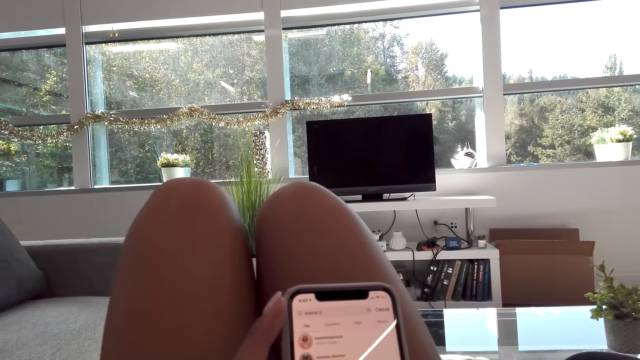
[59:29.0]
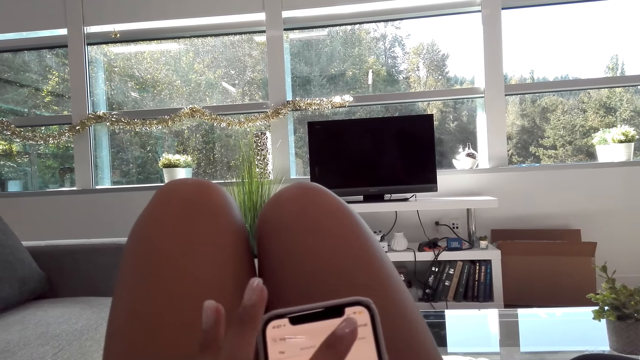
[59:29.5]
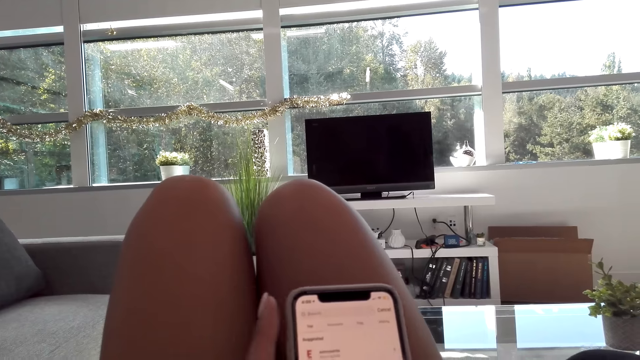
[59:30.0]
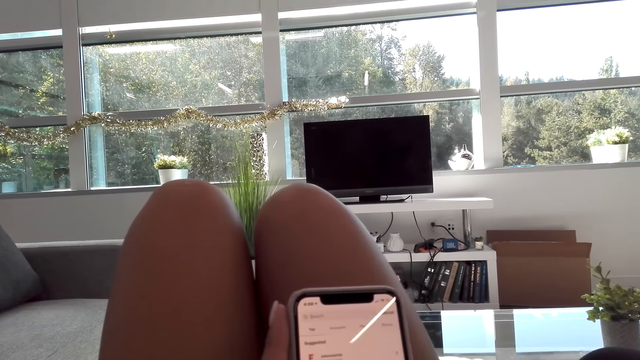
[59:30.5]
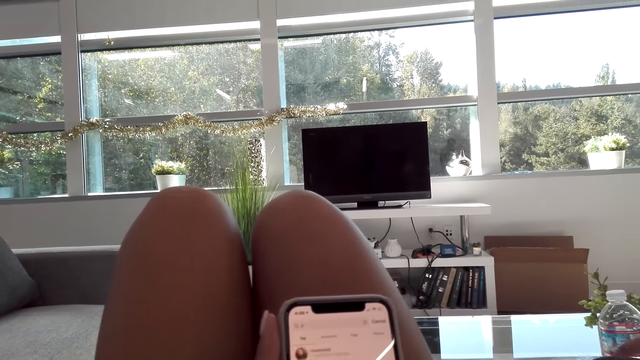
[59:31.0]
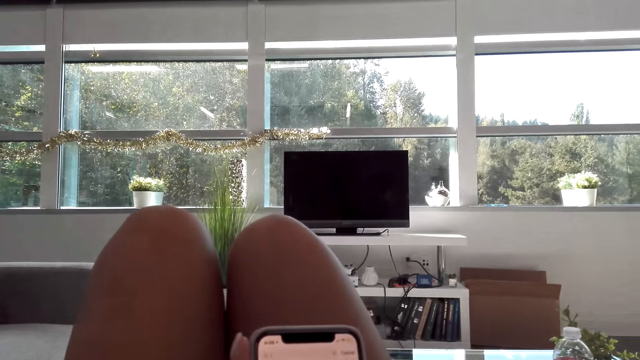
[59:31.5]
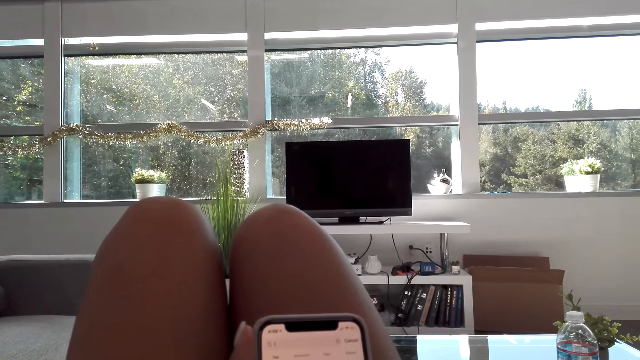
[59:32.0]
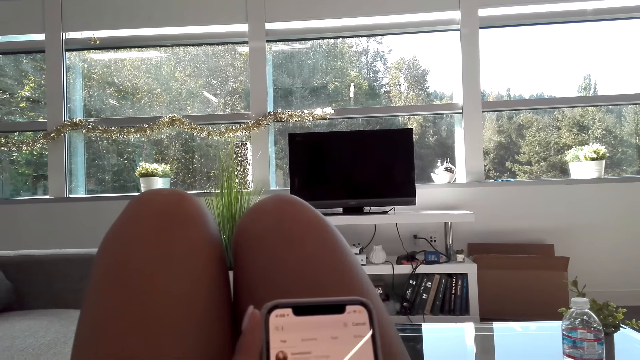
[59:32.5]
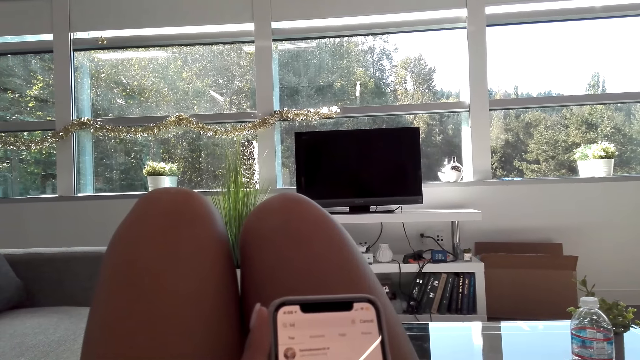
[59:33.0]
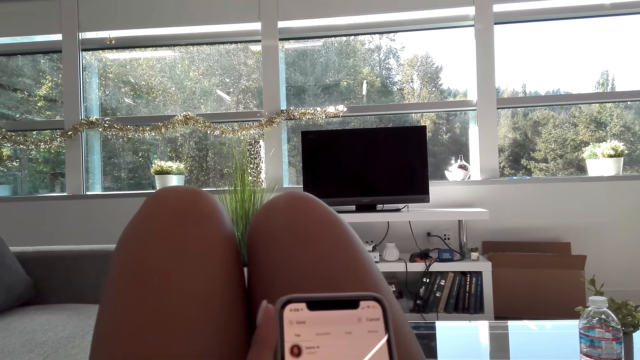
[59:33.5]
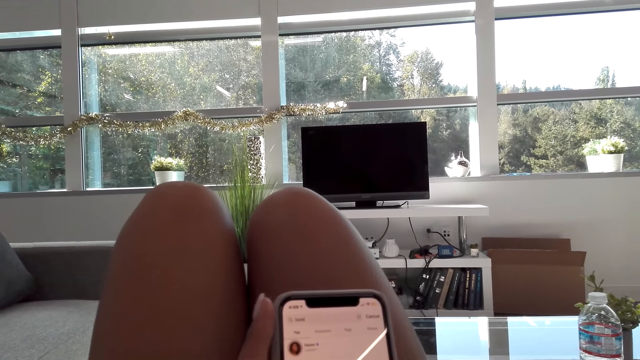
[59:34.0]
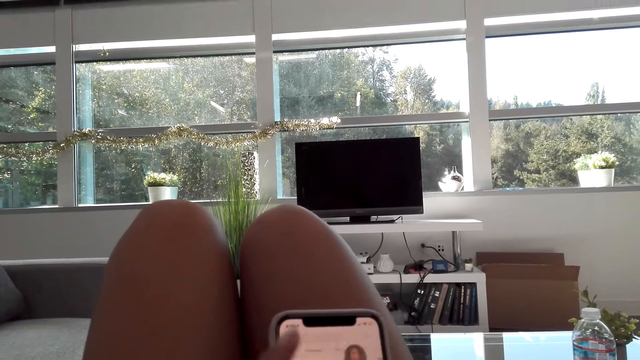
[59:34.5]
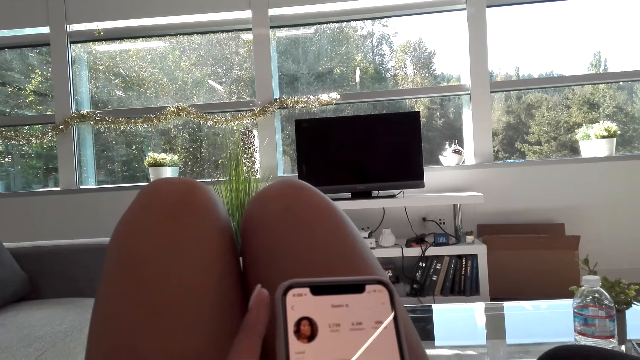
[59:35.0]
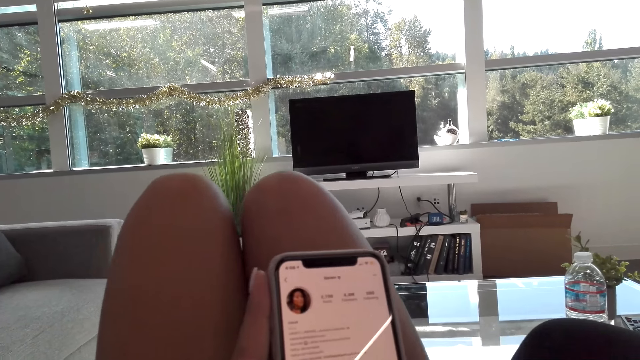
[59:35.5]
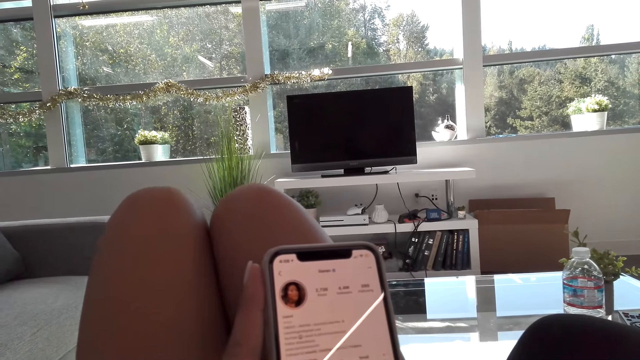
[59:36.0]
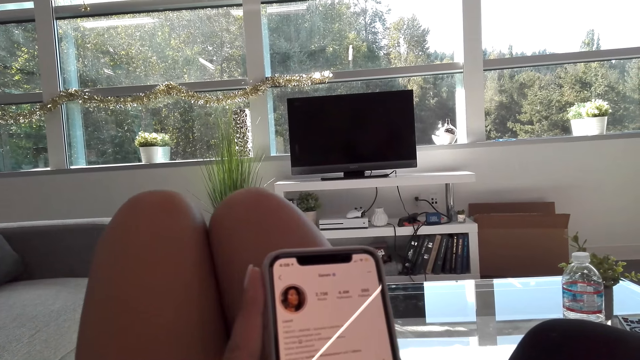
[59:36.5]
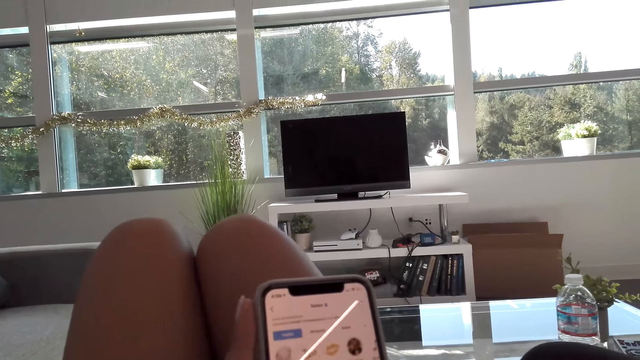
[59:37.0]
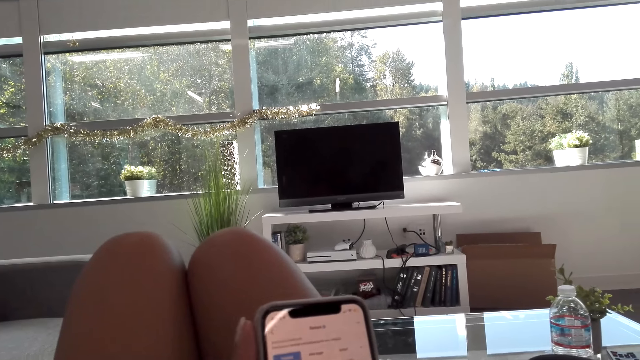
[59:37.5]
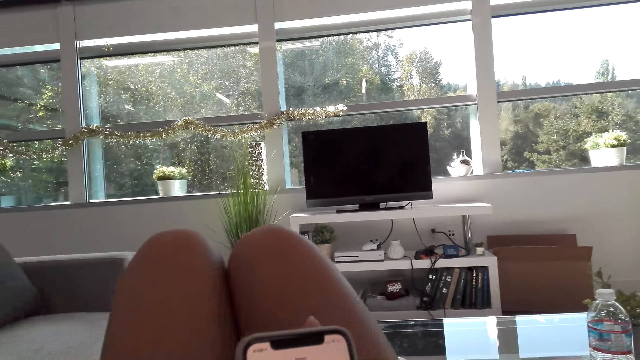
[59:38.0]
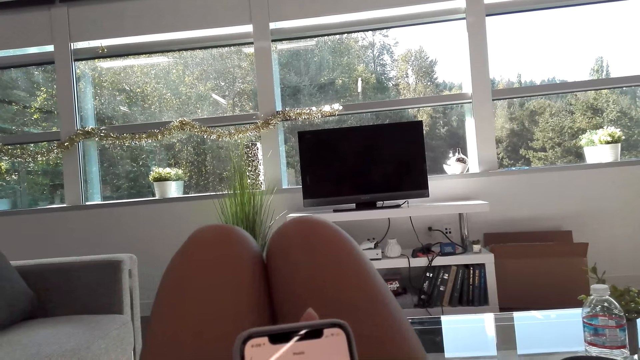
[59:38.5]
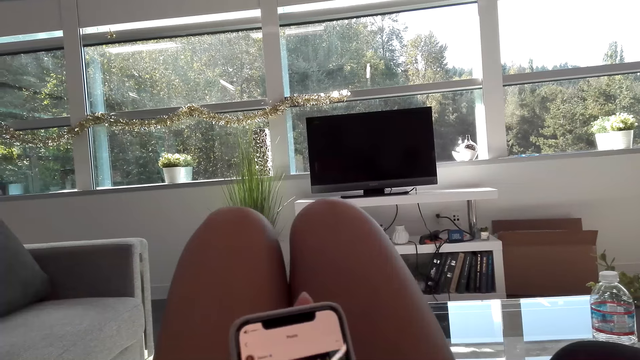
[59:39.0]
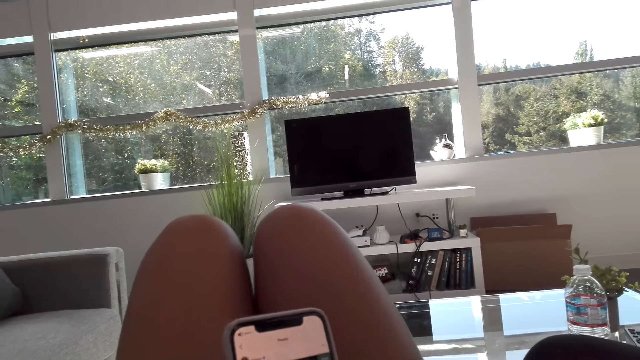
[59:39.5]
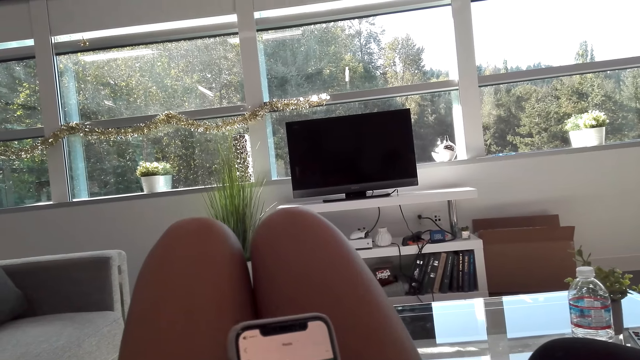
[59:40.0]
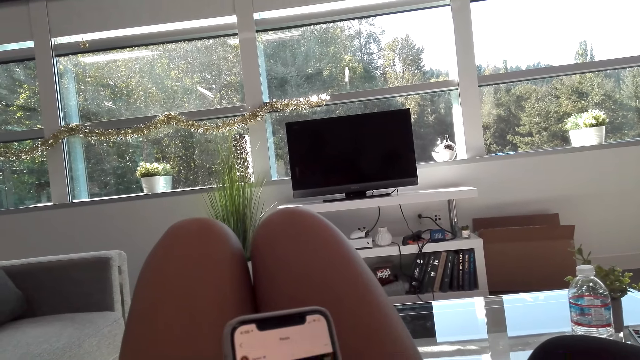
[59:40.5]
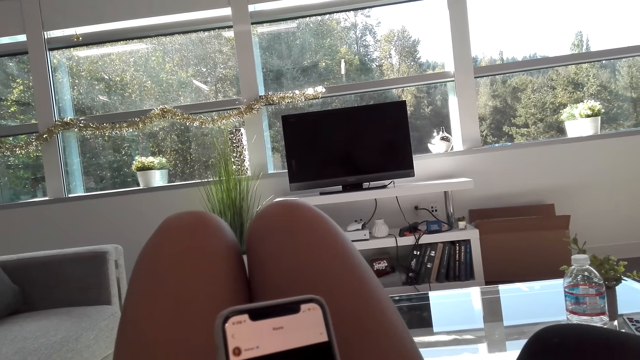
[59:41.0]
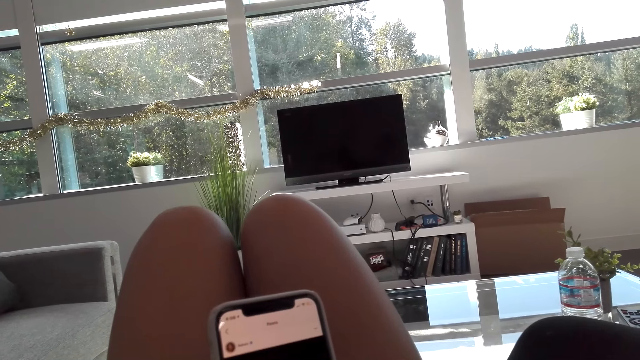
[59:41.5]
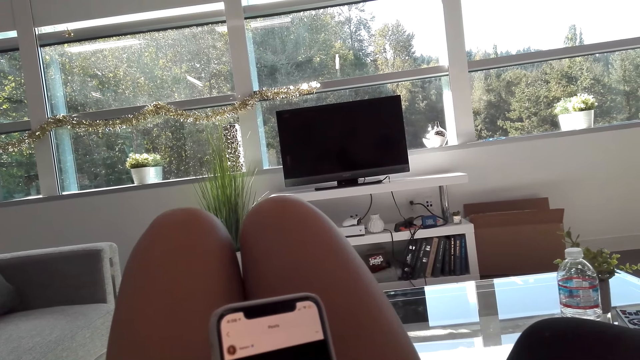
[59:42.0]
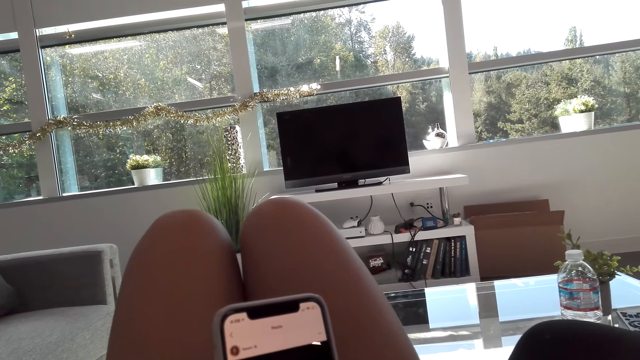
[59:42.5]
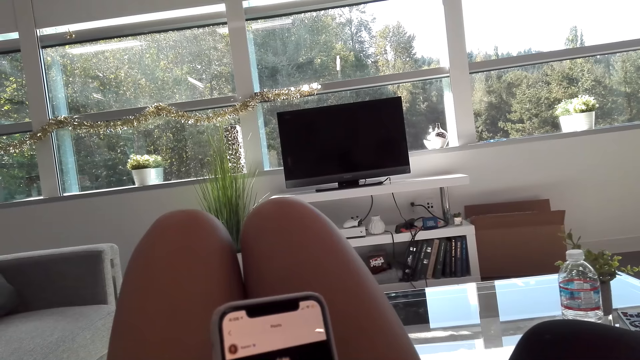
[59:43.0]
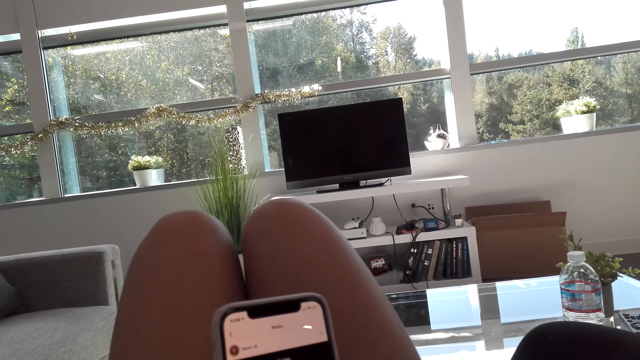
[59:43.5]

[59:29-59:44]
The woman talks to the camera wearer. The woman drops the water bottle. The camera wearer operates a phone. They talk to the woman. The woman talks to the camera wearer. The camera wearer talks to the woman. They stare at the phone.

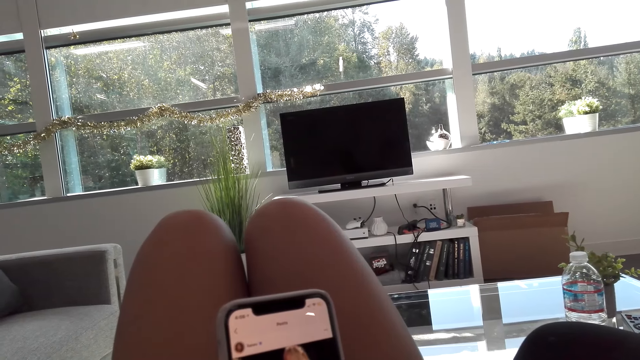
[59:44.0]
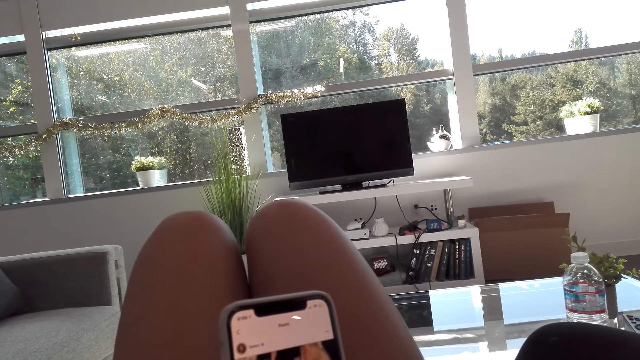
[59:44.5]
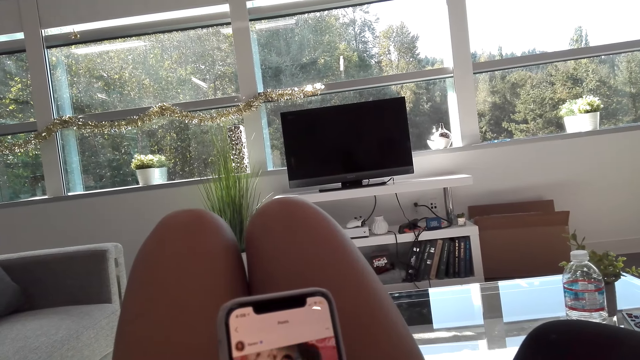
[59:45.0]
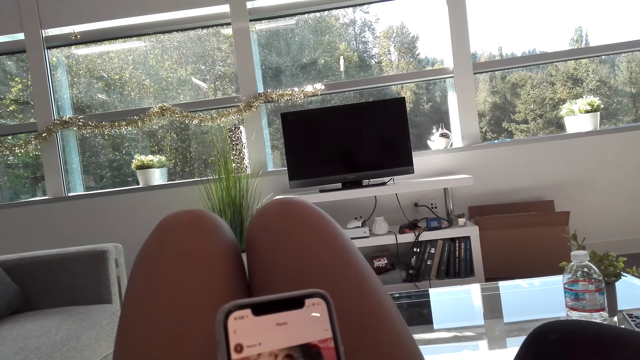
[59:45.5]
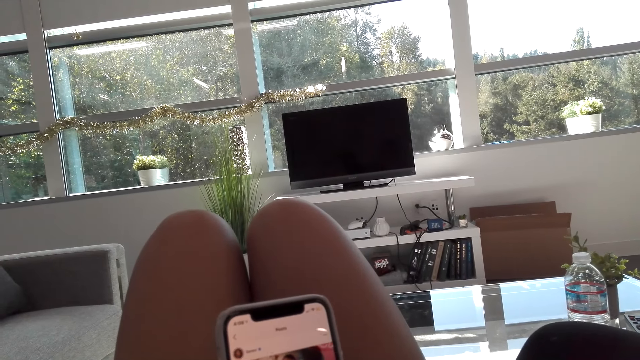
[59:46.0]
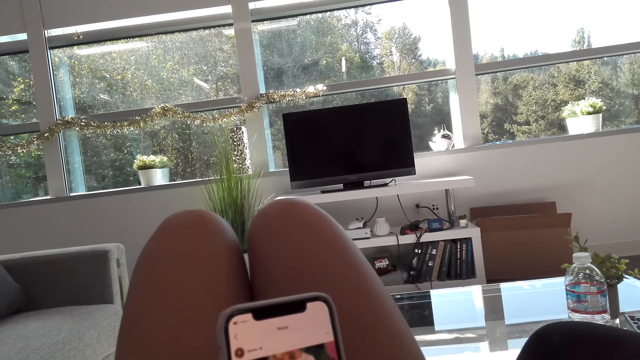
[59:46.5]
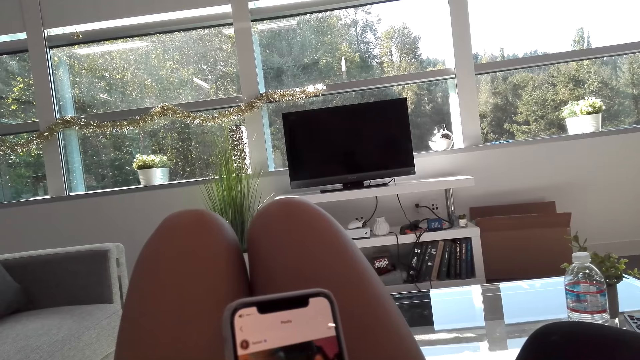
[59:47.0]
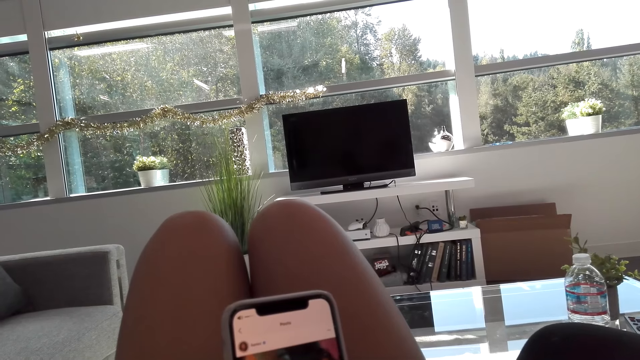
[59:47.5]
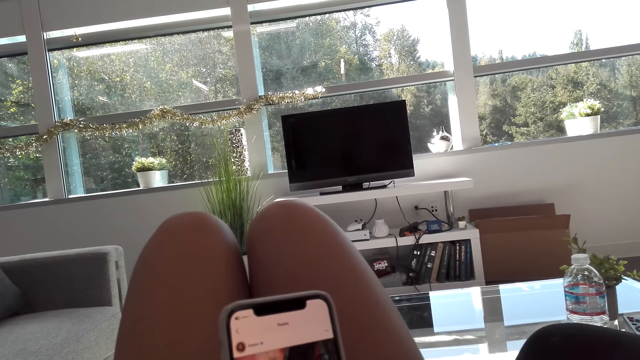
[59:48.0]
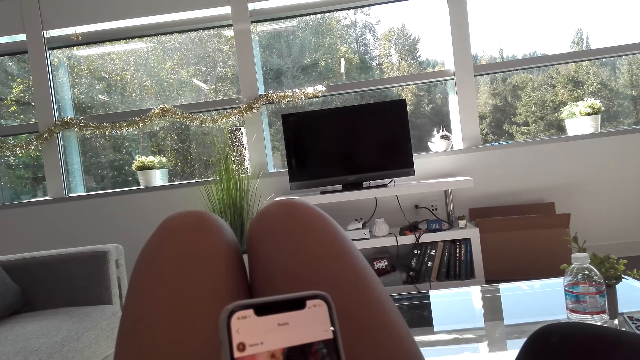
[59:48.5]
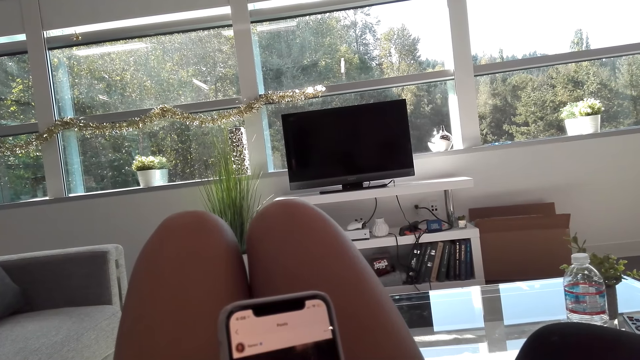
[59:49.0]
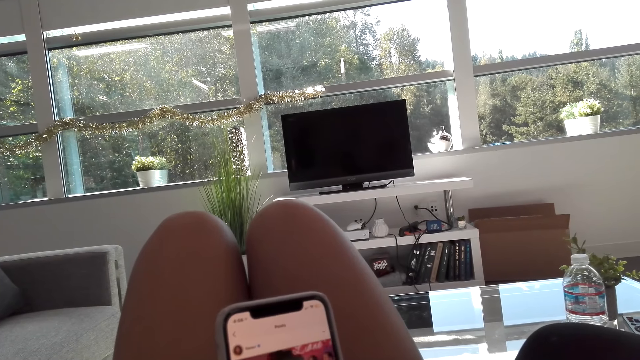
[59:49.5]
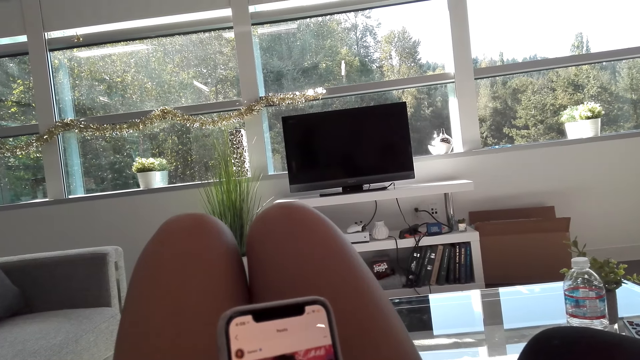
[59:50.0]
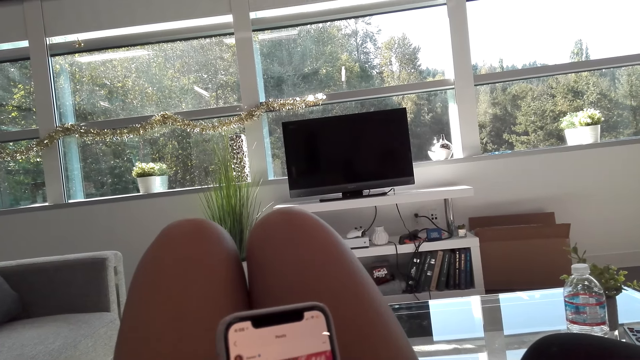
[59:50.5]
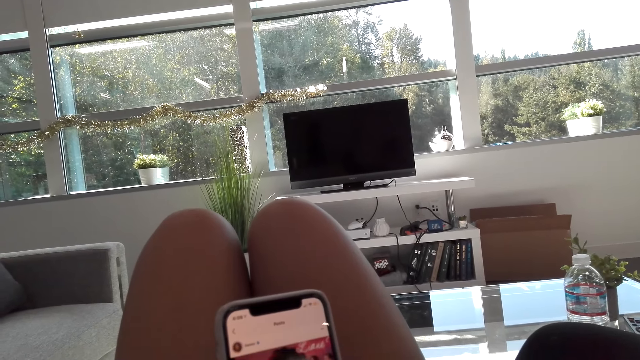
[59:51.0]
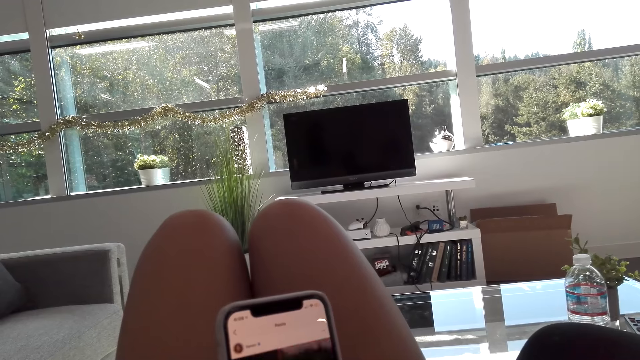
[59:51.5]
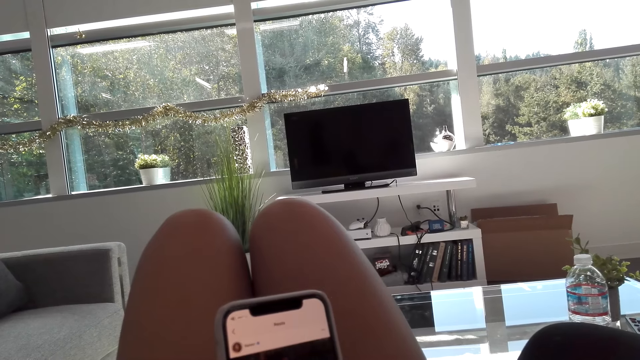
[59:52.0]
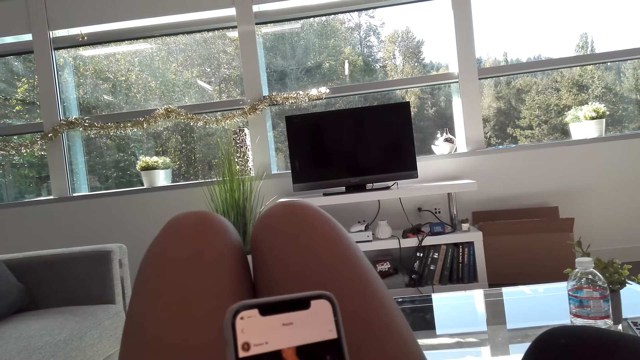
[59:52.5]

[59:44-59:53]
The woman talks to the camera wearer. The camera wearer talks to the woman.
